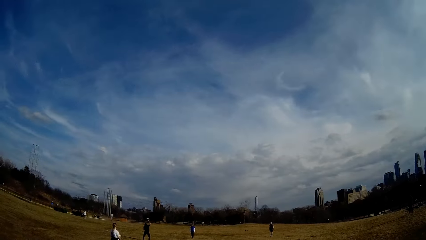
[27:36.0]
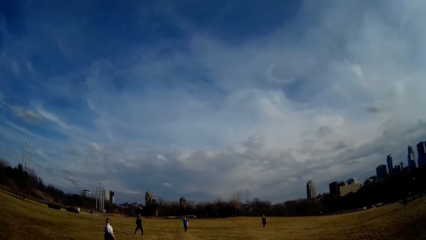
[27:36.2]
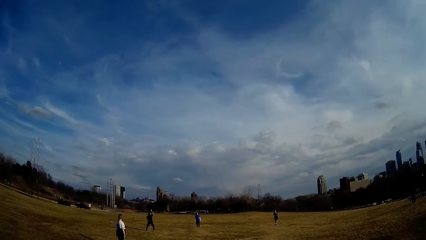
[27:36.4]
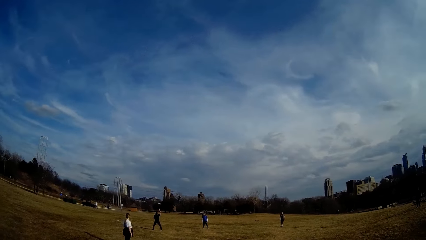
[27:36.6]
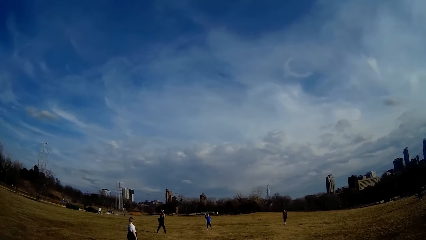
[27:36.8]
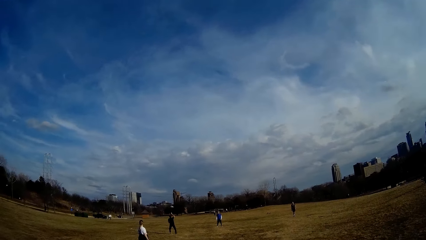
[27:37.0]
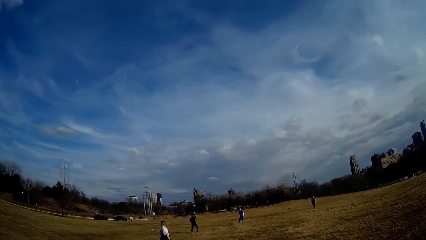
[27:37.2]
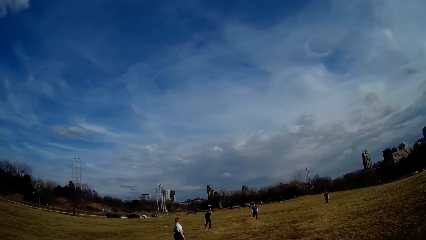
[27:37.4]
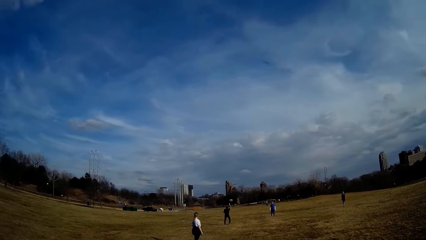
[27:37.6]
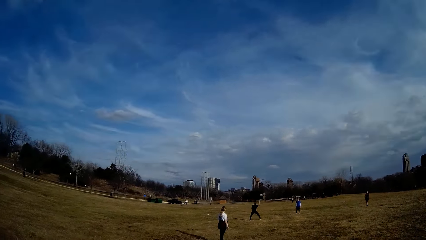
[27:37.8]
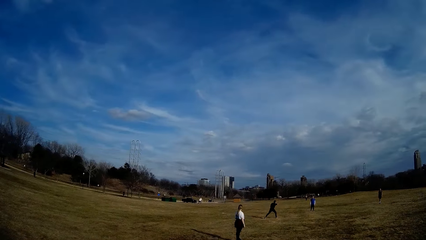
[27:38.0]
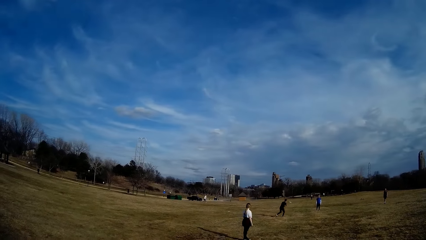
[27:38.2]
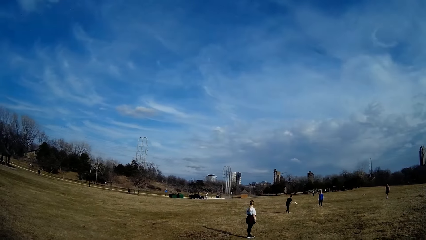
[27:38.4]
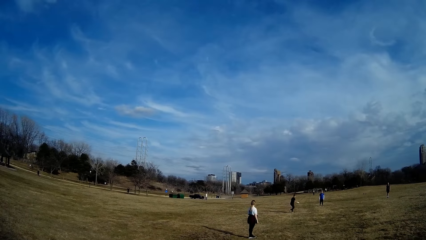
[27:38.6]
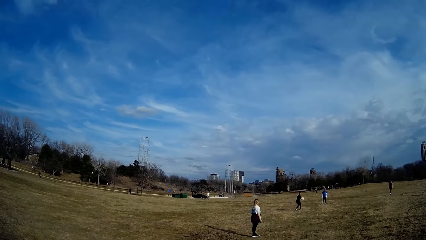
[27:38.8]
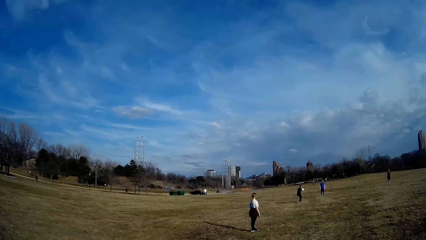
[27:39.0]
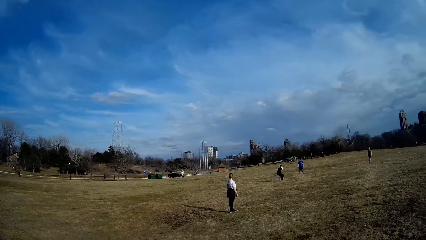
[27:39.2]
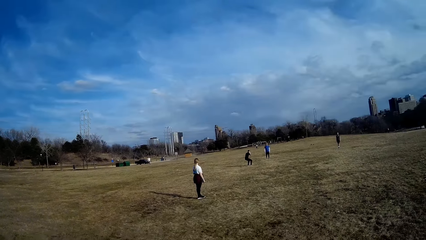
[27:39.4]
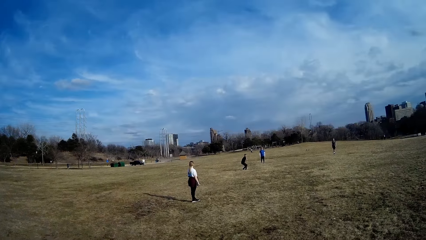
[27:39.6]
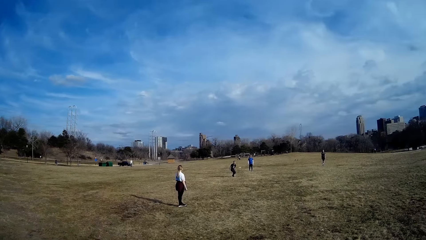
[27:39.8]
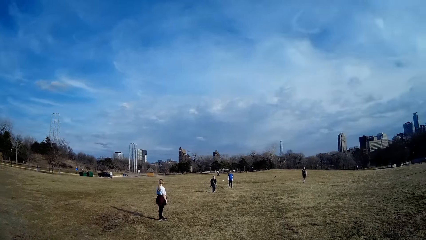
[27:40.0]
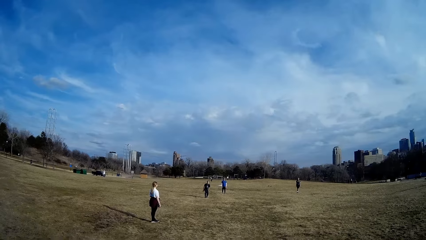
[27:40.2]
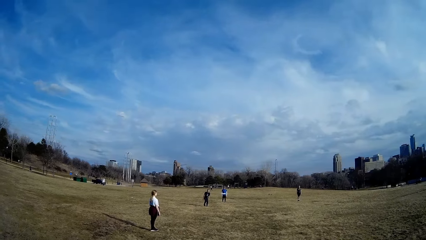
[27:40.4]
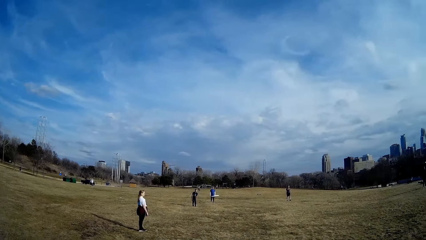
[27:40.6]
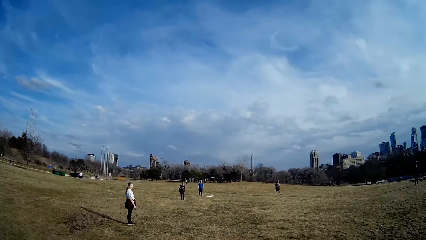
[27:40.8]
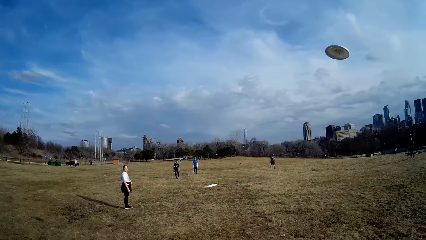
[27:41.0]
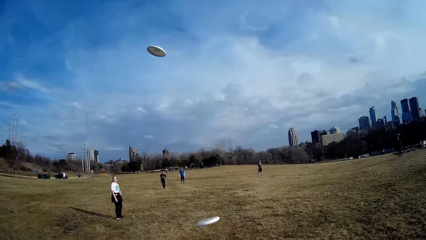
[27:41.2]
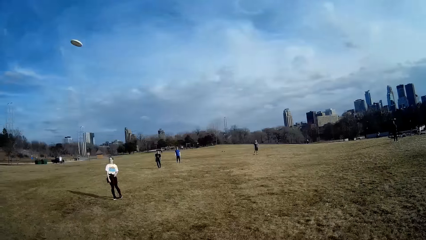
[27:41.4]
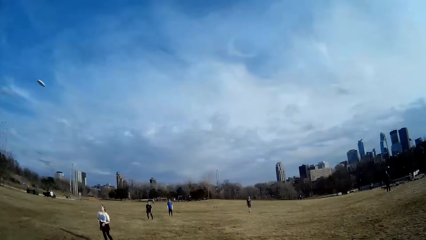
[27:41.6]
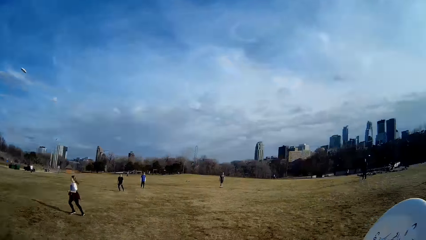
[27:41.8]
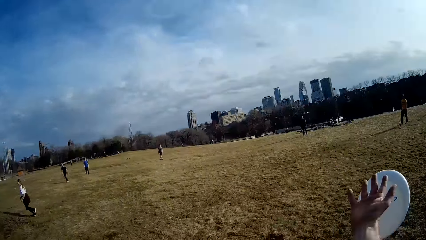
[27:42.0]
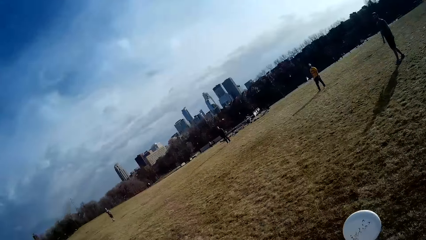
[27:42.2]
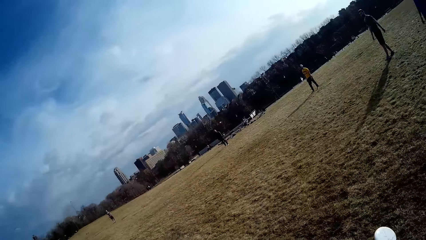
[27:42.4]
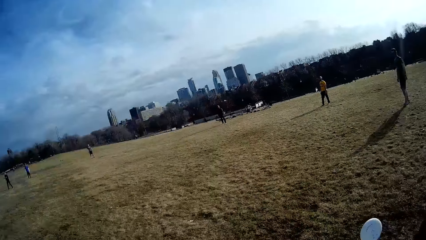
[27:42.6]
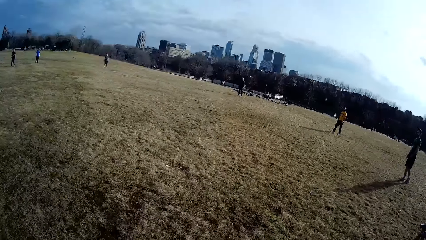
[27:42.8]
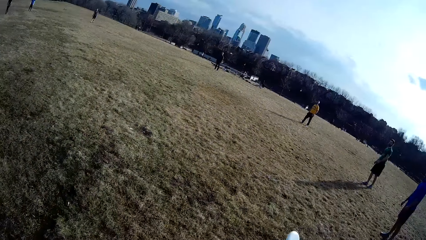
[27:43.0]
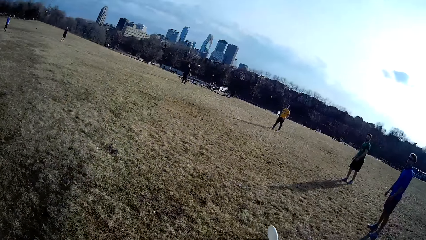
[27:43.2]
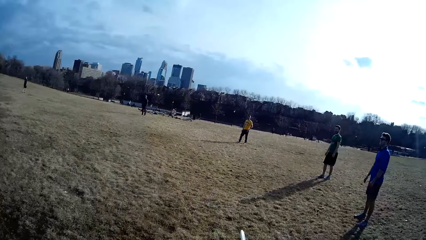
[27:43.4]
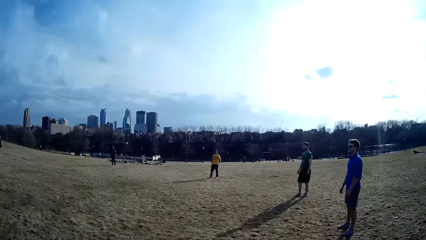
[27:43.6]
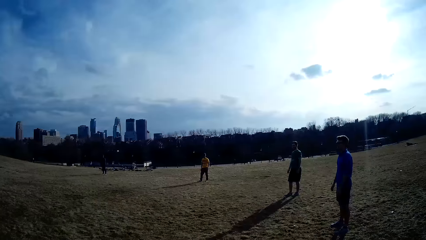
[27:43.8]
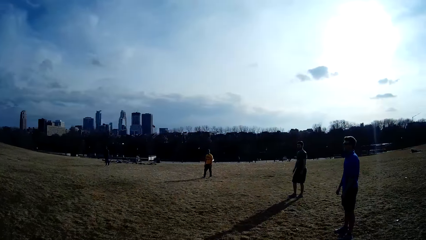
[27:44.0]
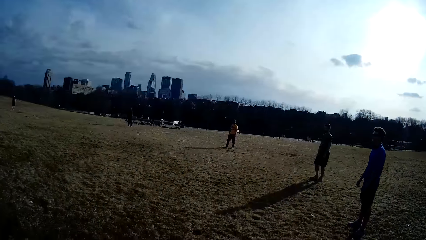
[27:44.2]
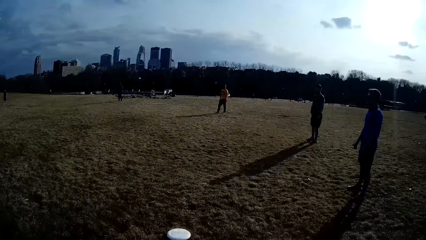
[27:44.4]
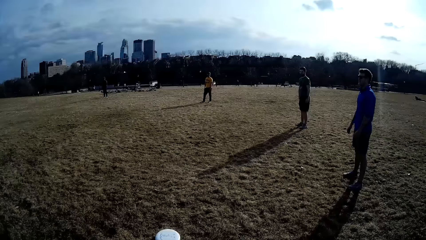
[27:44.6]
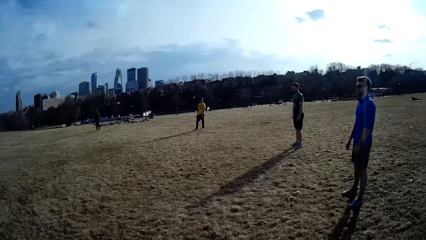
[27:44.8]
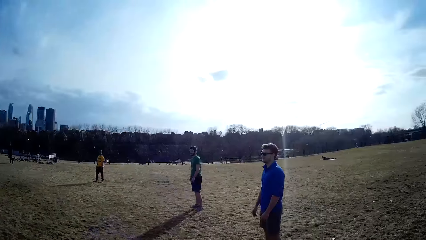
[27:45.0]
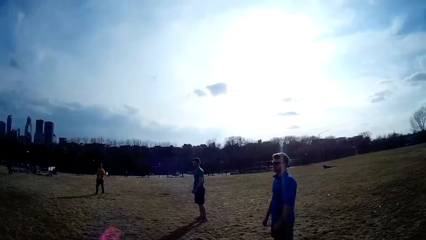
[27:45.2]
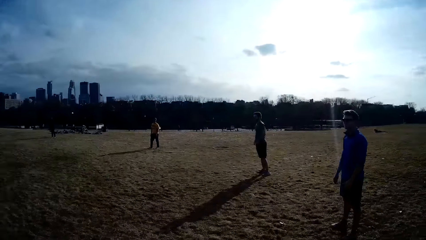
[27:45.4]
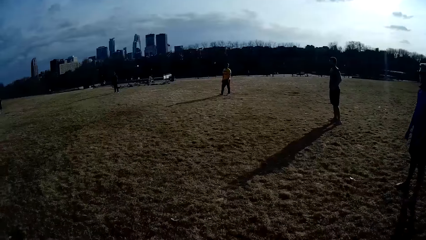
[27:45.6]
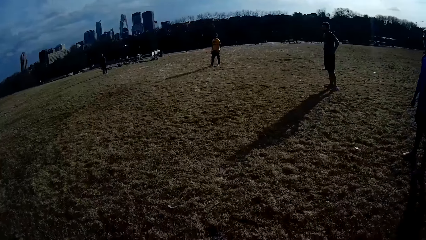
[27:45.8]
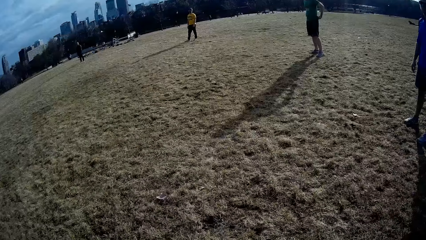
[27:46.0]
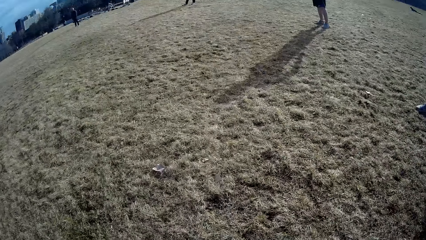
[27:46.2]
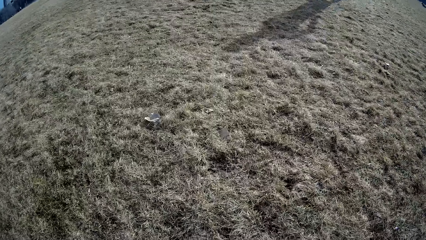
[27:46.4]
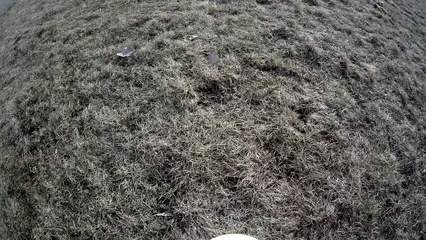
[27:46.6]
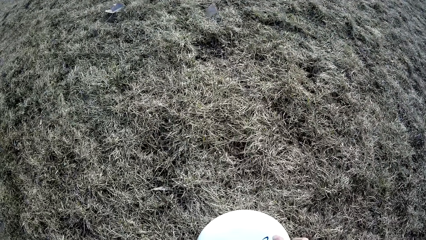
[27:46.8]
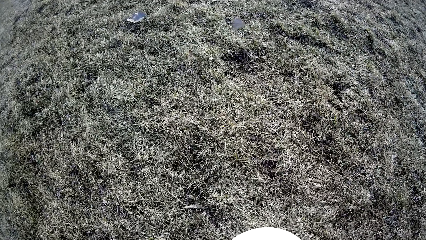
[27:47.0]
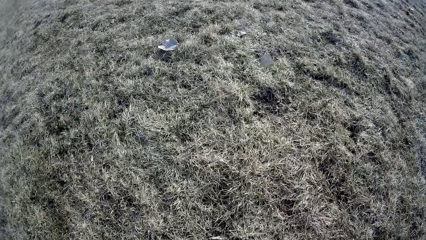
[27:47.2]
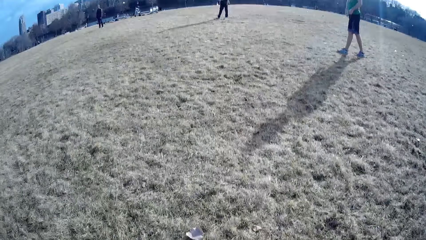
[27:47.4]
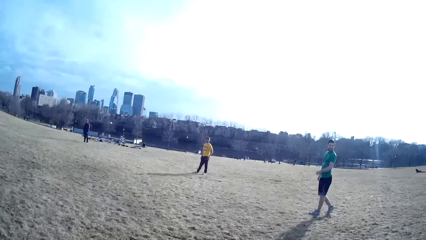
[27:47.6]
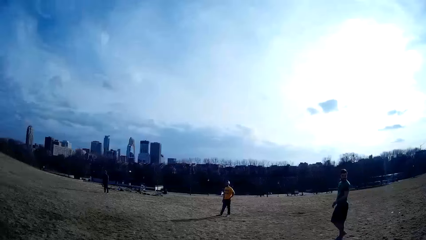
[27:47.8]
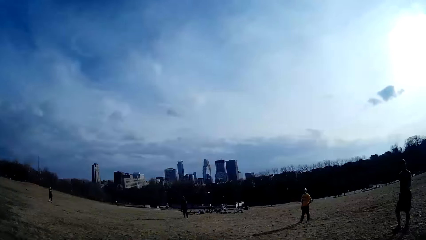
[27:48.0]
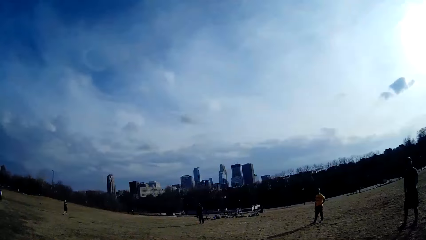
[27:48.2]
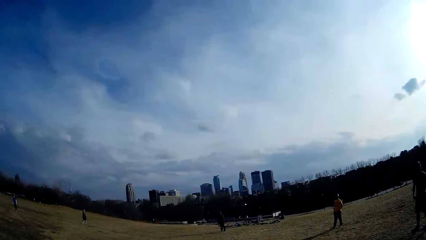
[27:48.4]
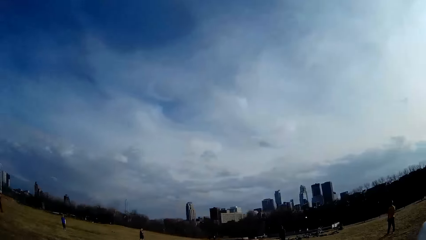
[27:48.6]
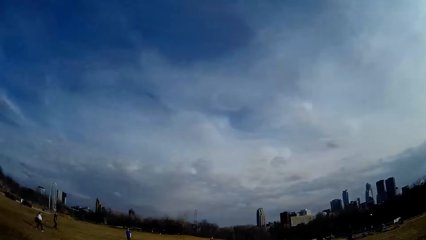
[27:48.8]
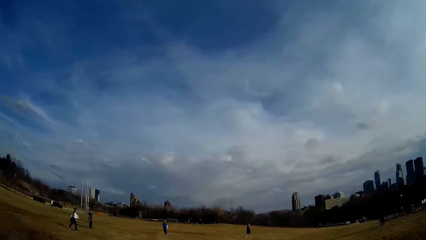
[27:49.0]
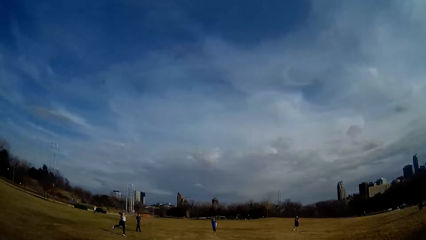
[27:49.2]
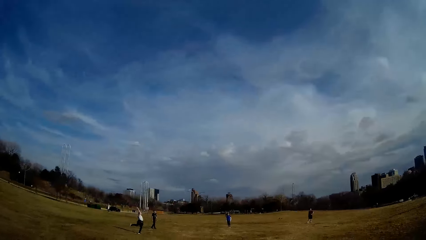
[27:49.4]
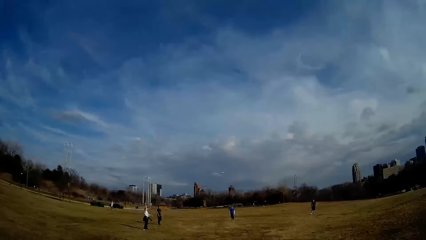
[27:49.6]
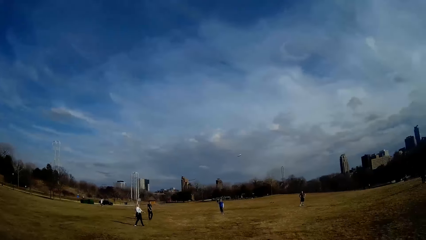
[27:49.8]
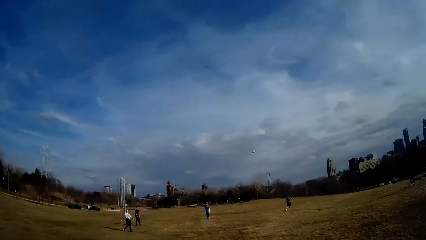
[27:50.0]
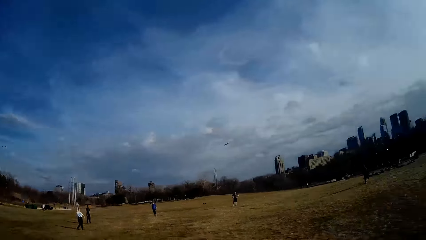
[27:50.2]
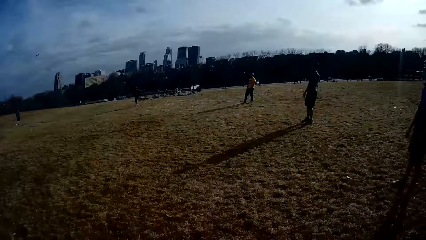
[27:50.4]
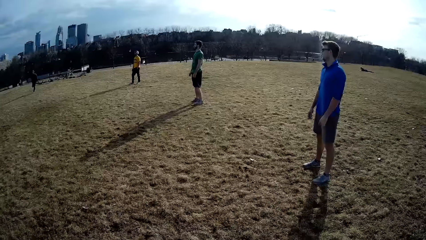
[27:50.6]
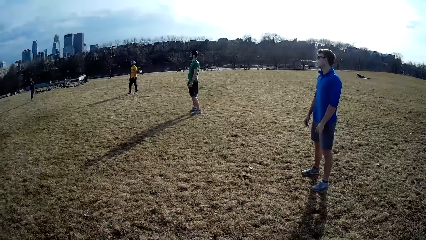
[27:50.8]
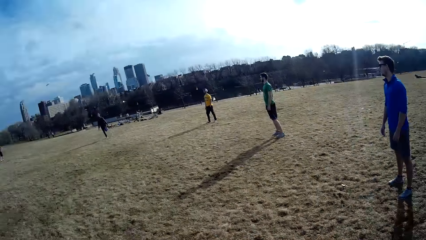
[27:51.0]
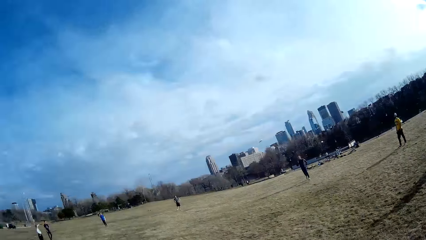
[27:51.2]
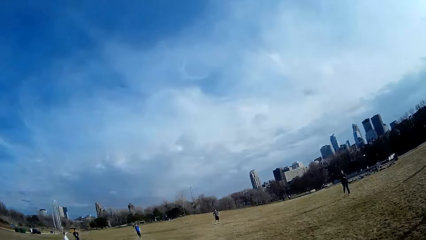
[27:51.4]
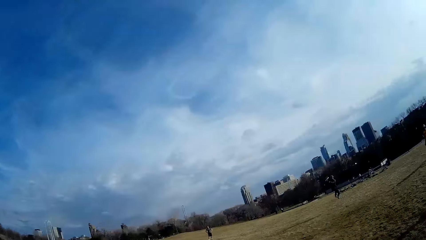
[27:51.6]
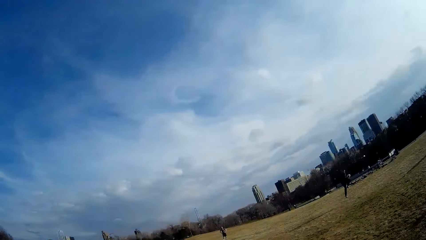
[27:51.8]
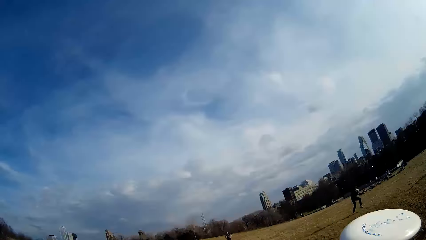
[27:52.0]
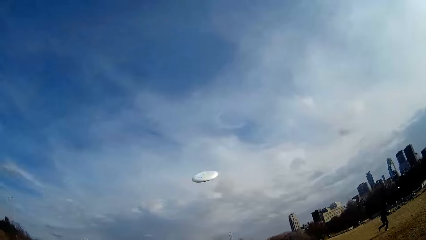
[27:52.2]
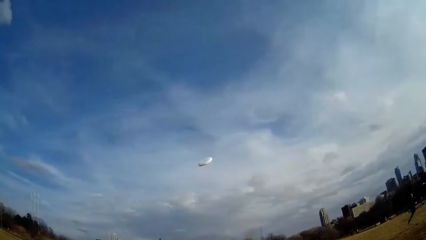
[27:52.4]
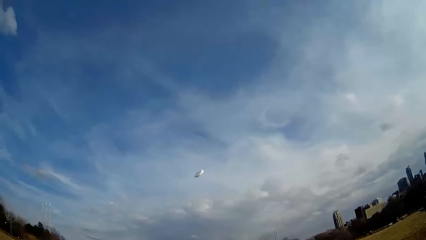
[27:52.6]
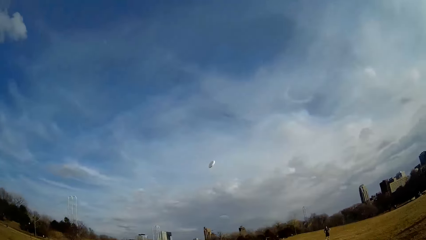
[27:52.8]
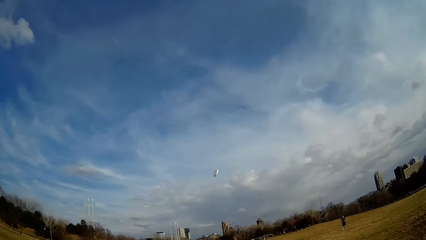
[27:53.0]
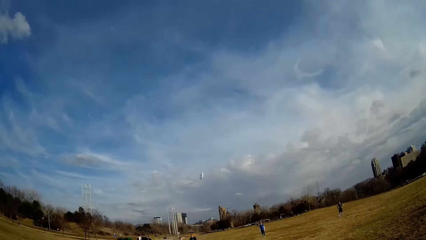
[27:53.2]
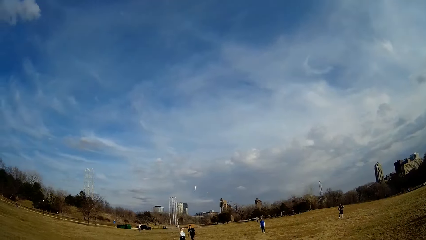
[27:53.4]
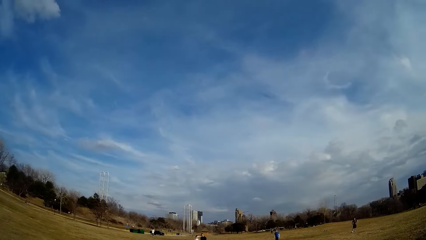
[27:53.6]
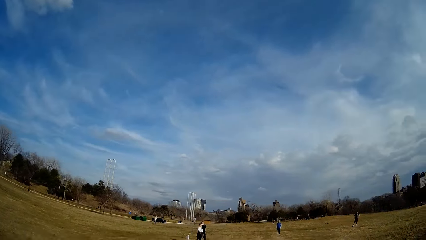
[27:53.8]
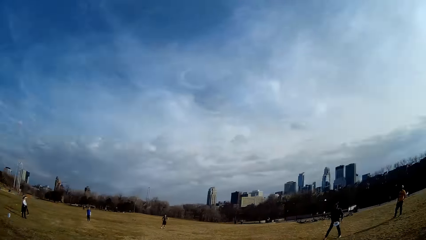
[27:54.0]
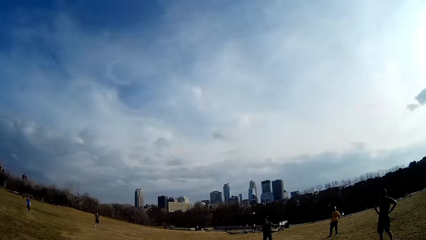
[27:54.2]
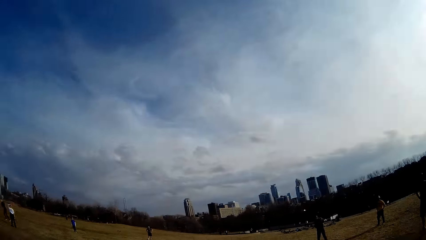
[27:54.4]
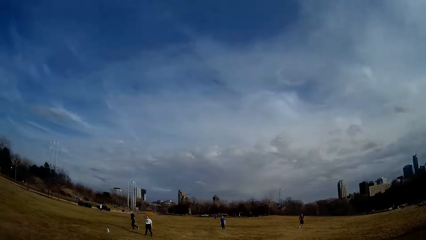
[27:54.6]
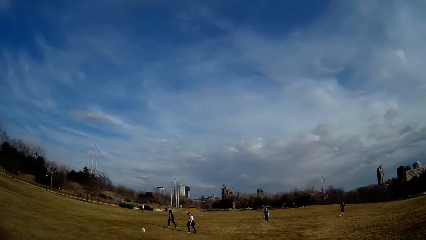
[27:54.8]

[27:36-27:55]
A man flips the flying disc. The man throws the flying disc. The camera wearer stretches his hand to catch the frisbee disc. He misses the frisbee disc. He walks around the field. He bends towards the ground, picks the frisbee disc from the ground and arises from the ground. He looks around the field. He throws the frisbee disc. Another man catches the flying disc. The camera wearer looks around the field.
